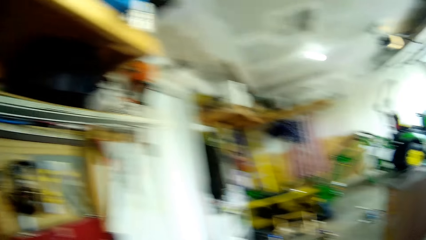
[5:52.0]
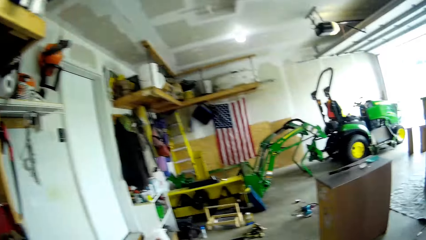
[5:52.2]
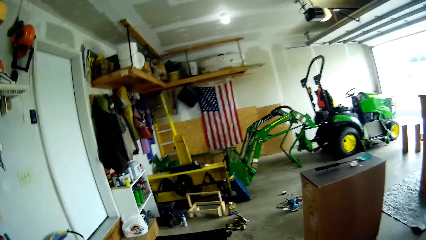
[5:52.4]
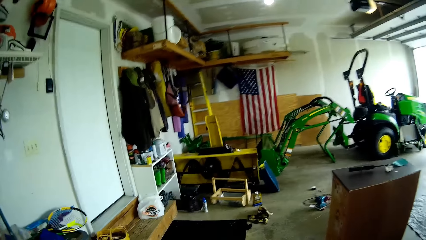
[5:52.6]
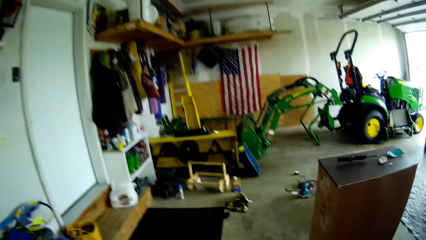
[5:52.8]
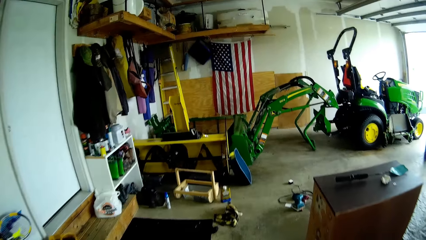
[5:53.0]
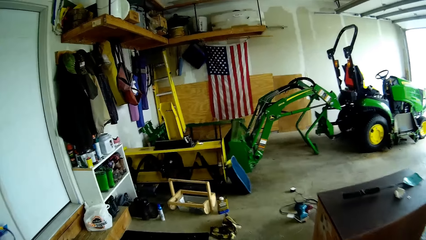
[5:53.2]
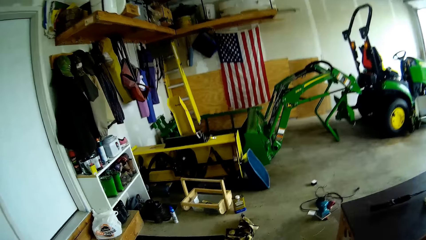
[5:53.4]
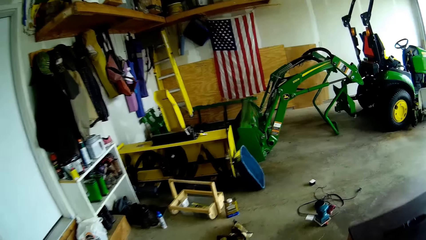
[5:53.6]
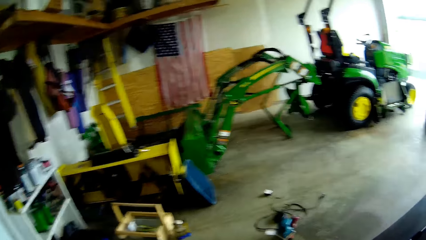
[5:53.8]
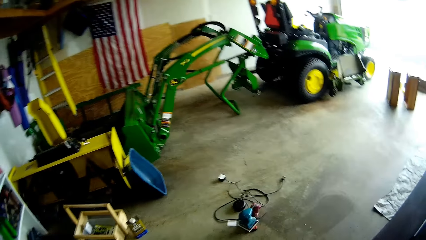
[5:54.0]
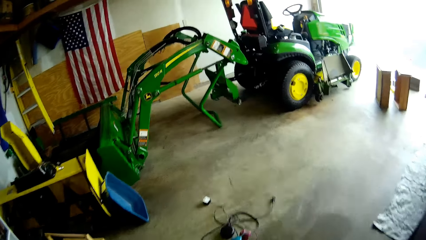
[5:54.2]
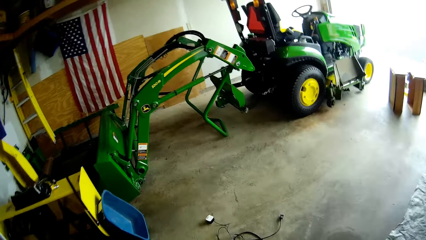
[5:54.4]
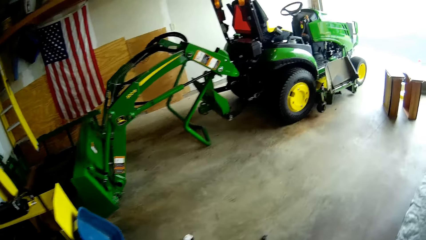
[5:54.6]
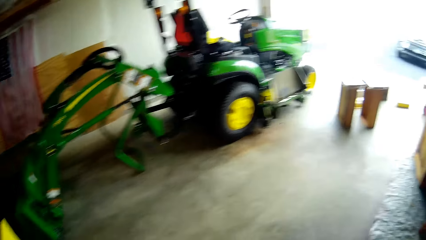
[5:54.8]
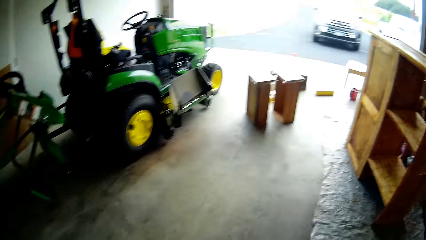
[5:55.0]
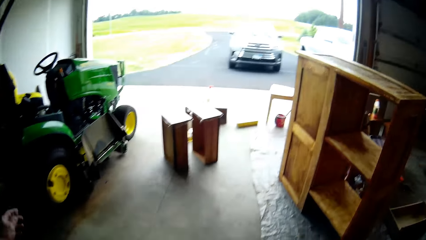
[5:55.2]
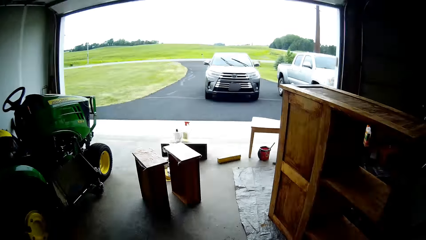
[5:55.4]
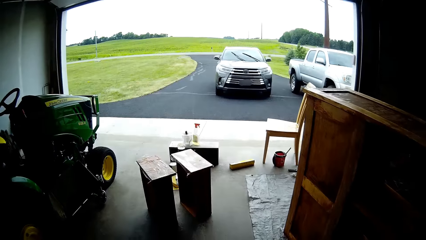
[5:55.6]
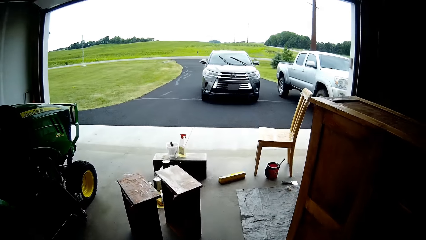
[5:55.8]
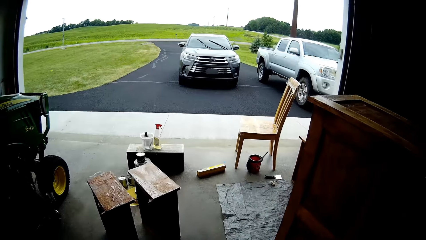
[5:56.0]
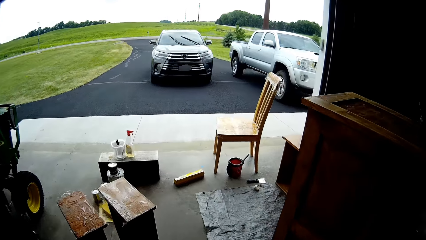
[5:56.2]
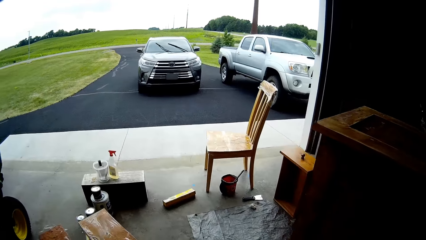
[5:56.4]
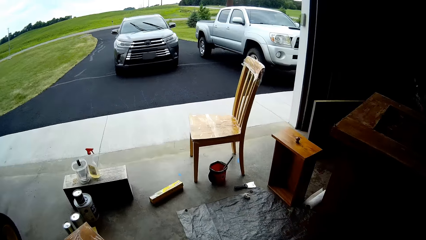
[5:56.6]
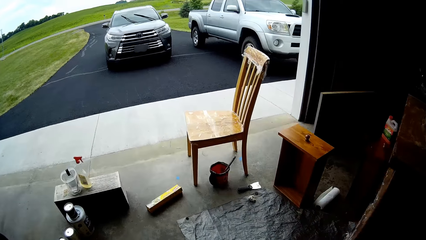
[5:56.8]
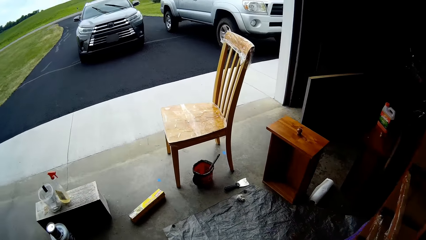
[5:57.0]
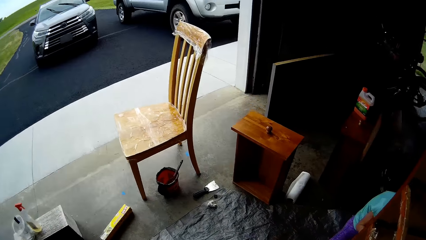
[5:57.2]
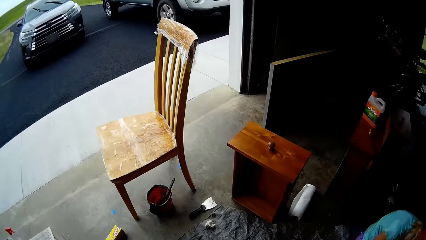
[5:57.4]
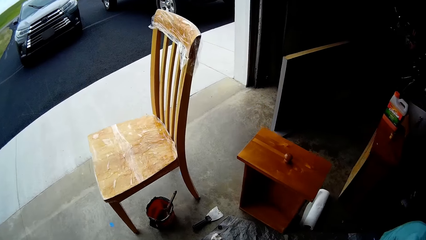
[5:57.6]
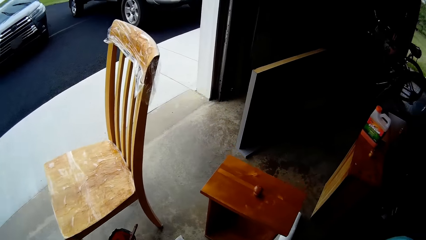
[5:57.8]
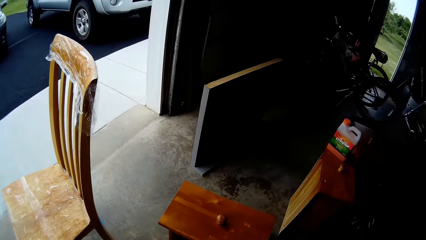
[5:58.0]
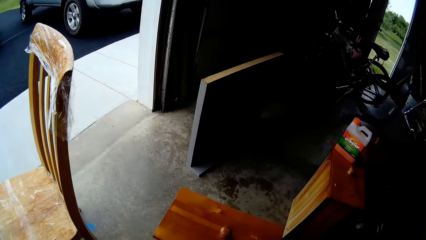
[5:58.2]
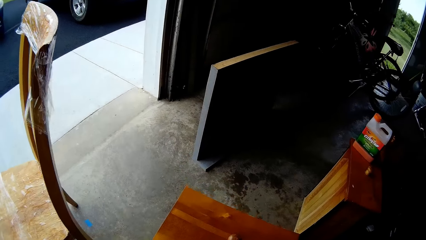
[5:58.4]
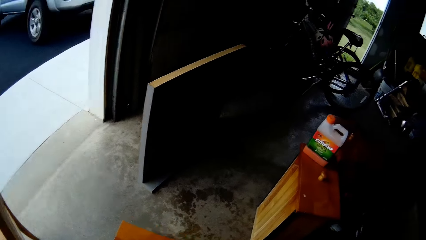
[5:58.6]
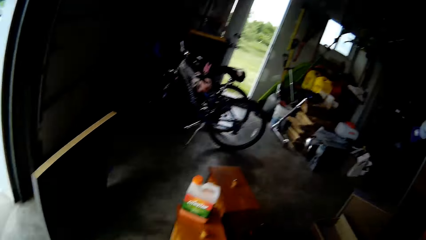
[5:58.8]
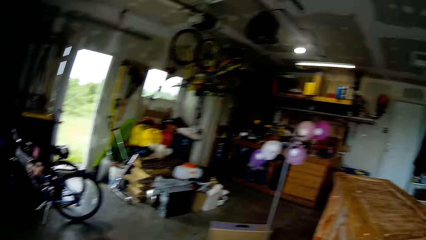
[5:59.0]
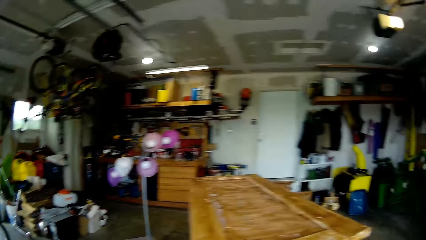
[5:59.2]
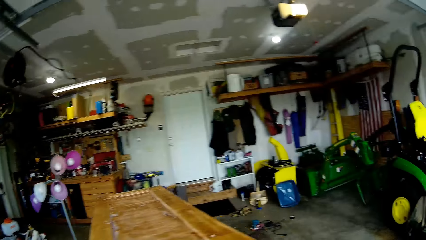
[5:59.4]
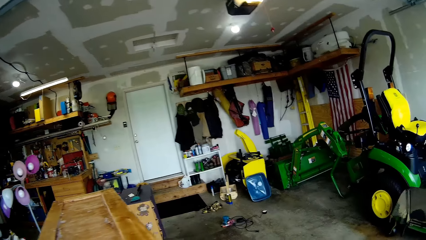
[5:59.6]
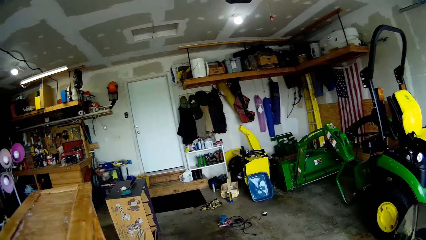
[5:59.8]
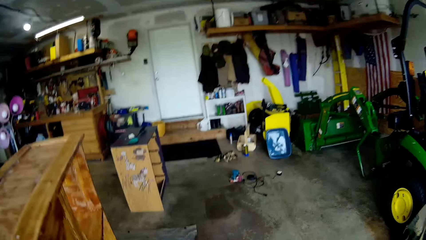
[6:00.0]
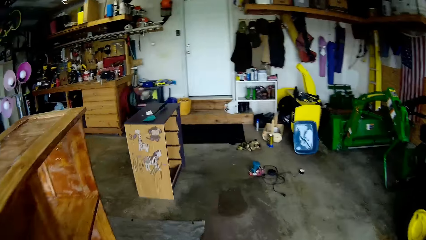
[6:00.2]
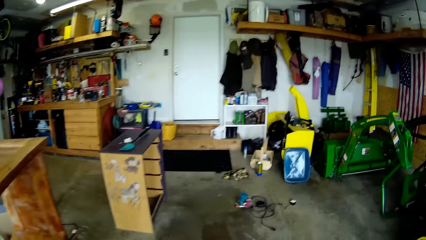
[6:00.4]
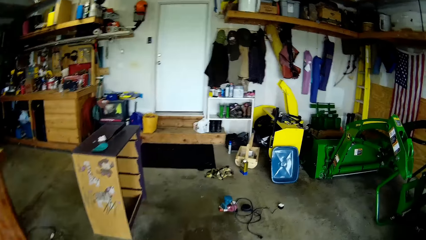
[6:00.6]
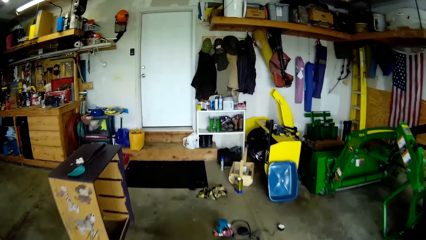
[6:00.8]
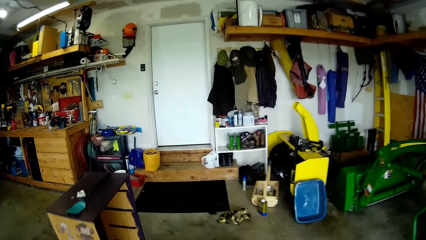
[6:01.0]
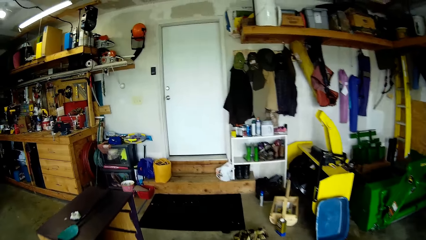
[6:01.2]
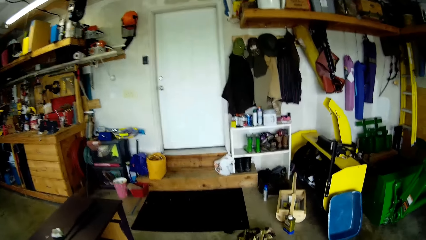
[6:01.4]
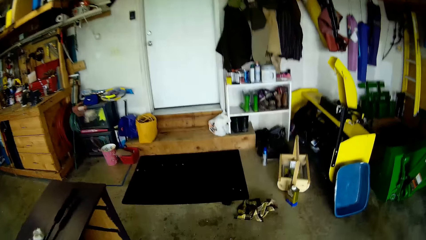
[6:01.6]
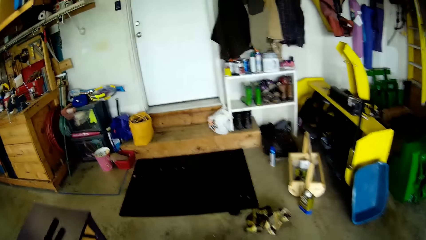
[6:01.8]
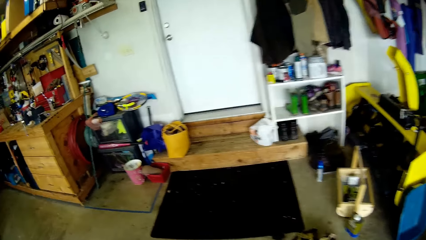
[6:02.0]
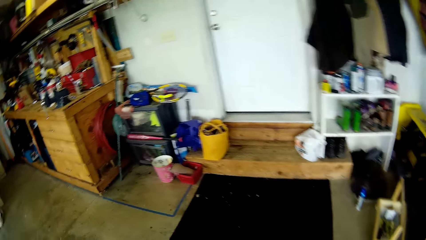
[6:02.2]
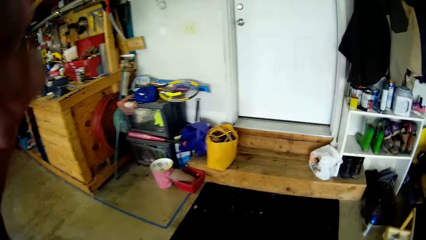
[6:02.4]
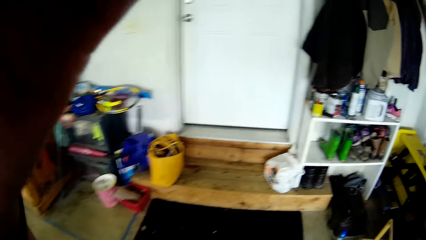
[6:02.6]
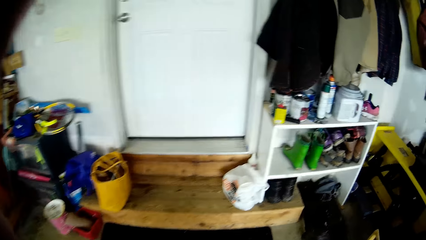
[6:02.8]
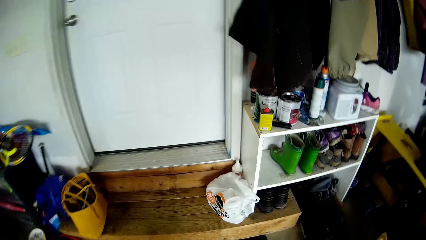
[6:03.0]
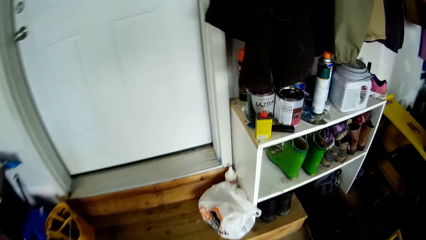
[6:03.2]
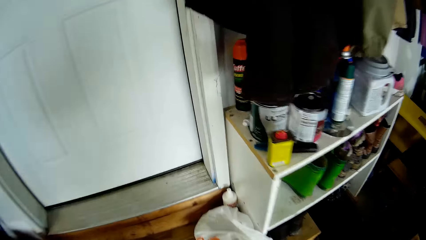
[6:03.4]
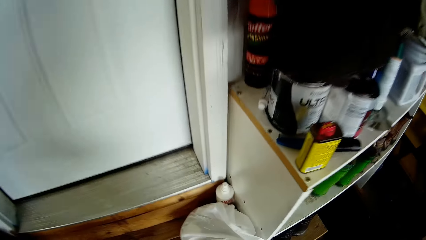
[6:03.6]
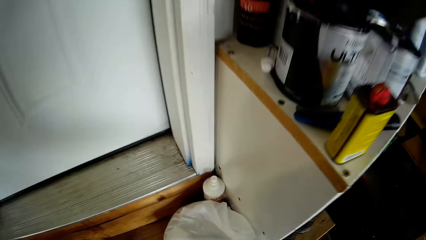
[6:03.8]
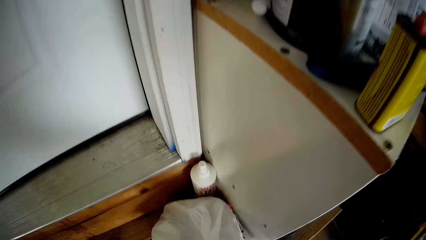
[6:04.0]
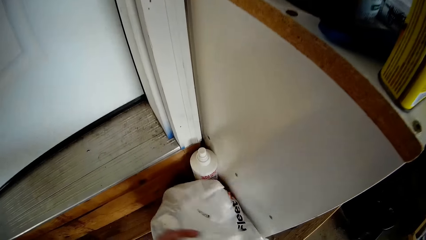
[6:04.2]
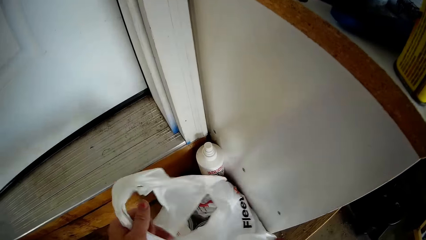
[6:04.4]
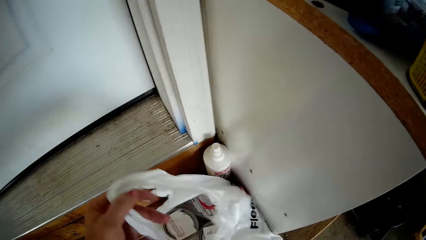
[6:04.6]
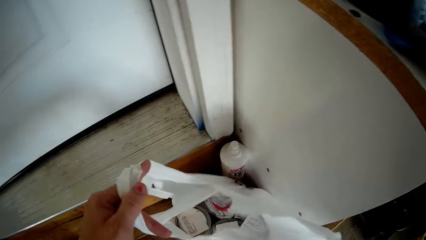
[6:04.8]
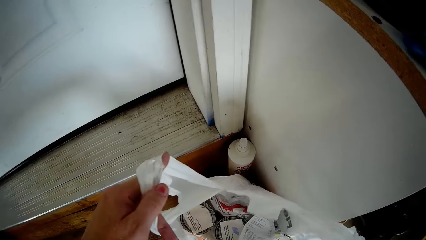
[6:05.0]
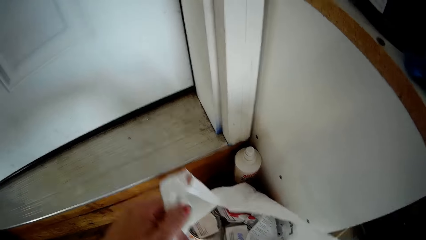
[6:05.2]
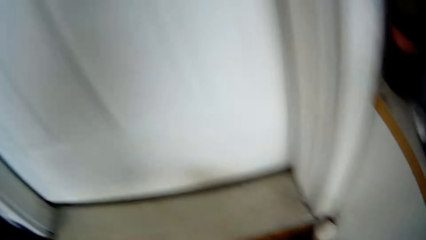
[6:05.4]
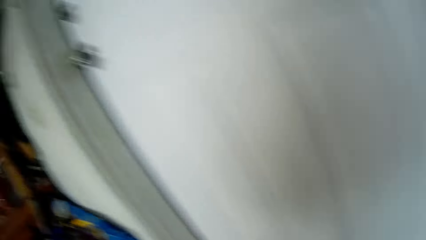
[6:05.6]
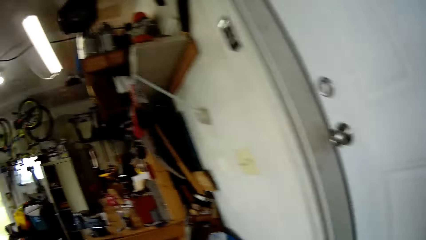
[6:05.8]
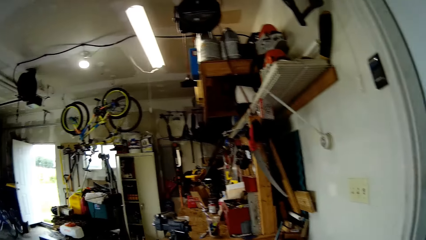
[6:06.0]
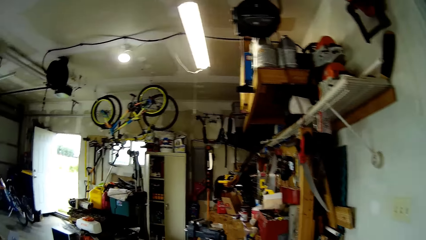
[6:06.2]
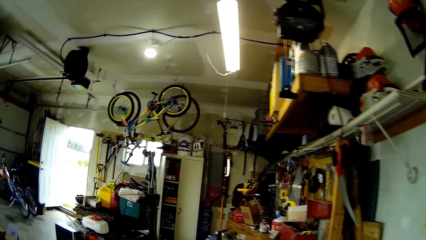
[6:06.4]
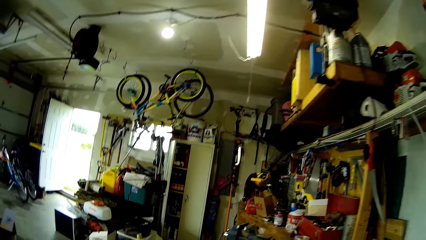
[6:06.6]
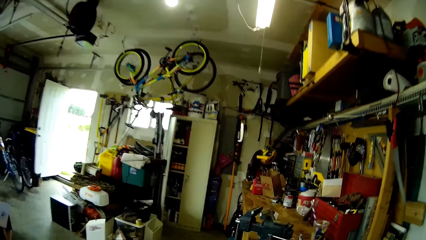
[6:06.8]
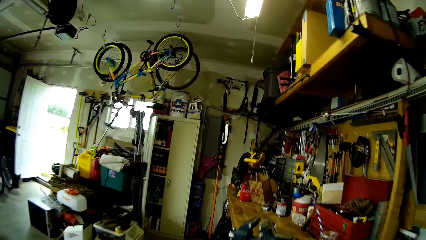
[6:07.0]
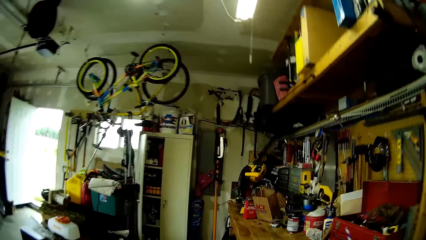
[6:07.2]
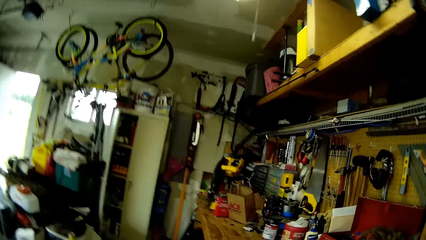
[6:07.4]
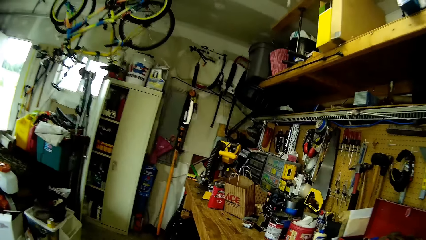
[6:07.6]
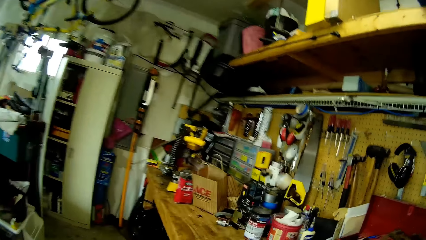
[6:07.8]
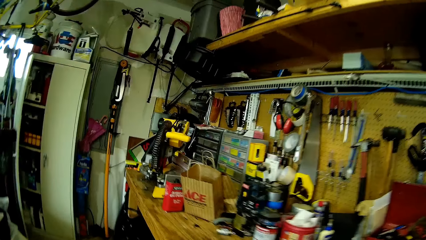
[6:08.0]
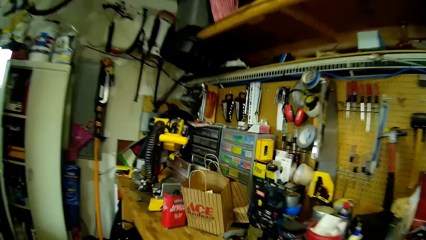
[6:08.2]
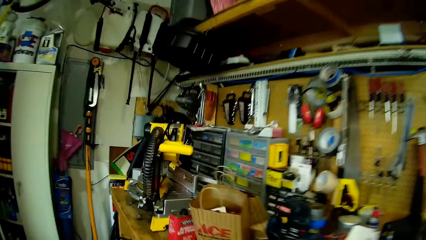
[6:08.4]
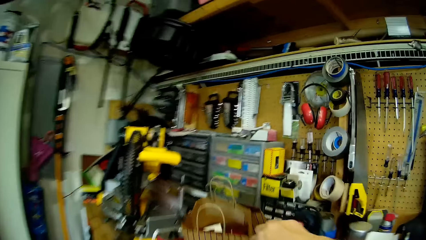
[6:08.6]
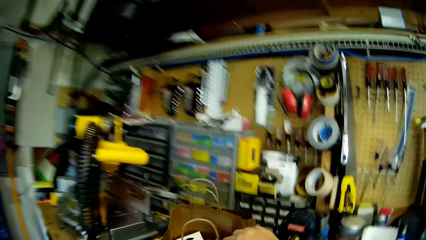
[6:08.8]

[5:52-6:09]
The camera wearer takes the screwdriver. They walk around in the workshop. They walk around the garage. They look around. They step forward. They walk around. They lift the hand. They adjust the head camera. They touch the polythene paper. They open a paper bag on the floor. They step forward. They look around.
